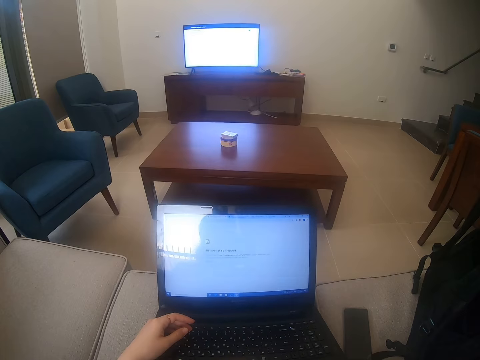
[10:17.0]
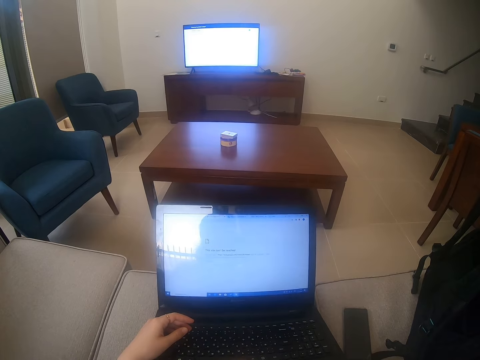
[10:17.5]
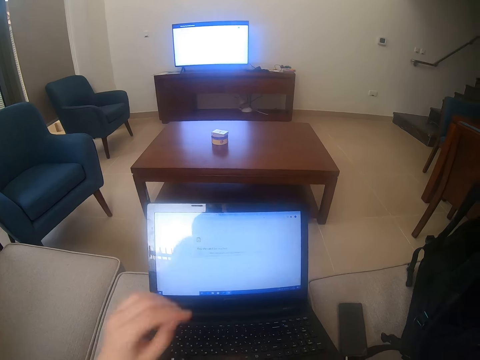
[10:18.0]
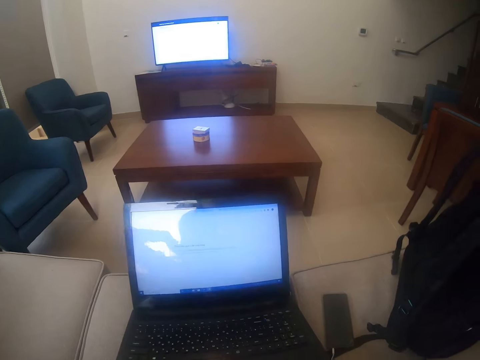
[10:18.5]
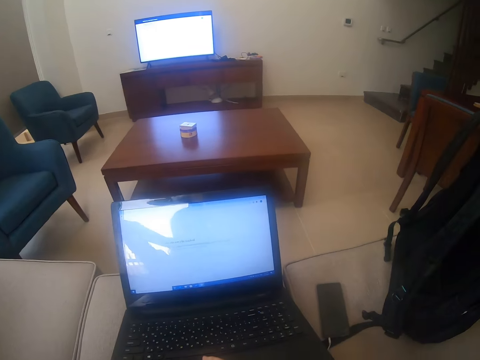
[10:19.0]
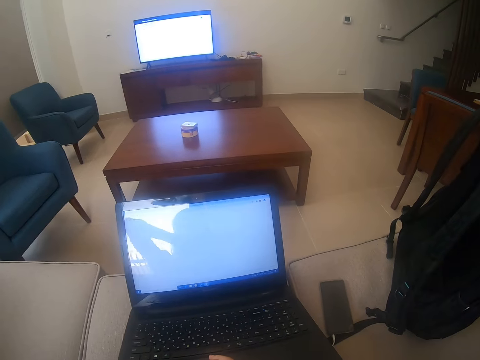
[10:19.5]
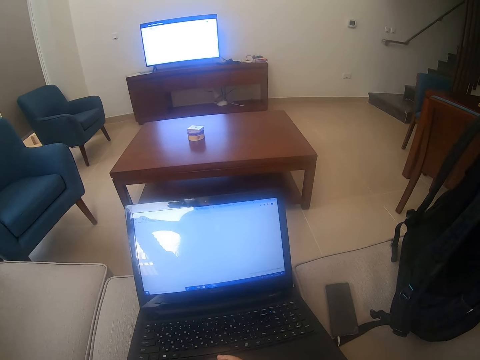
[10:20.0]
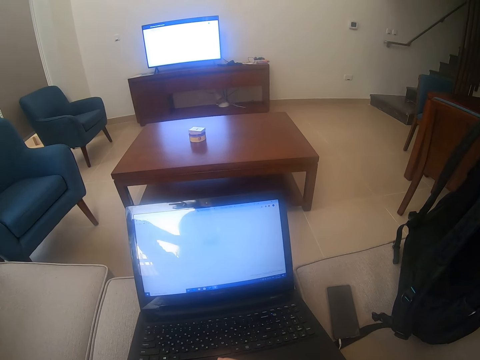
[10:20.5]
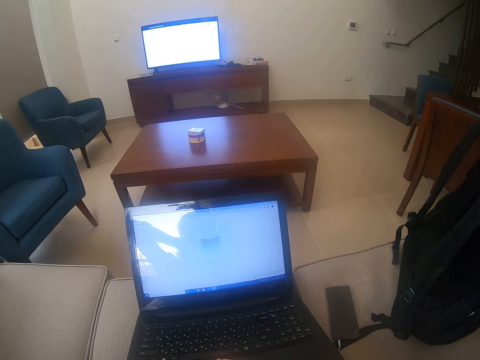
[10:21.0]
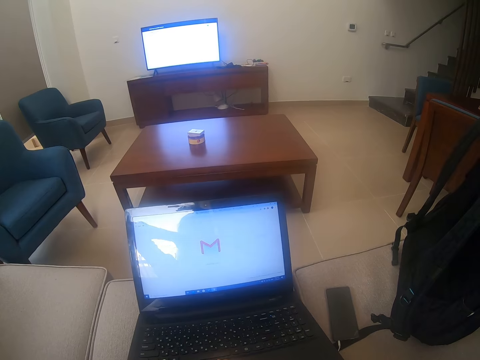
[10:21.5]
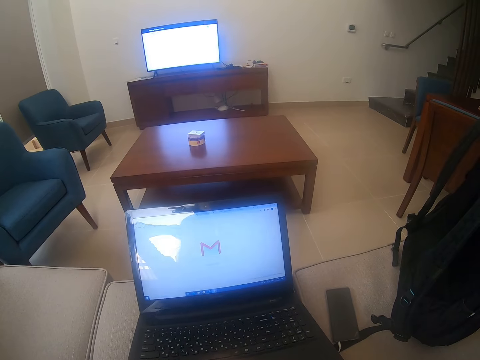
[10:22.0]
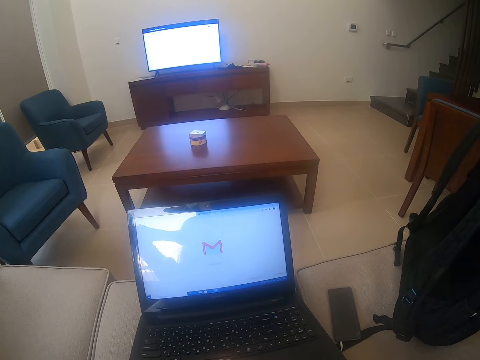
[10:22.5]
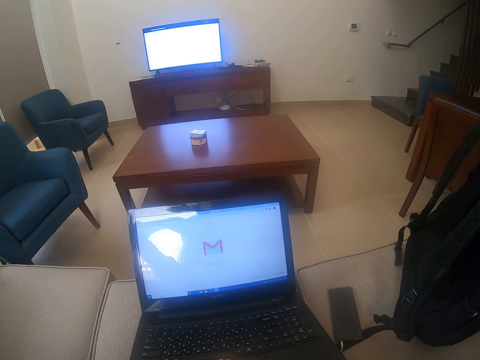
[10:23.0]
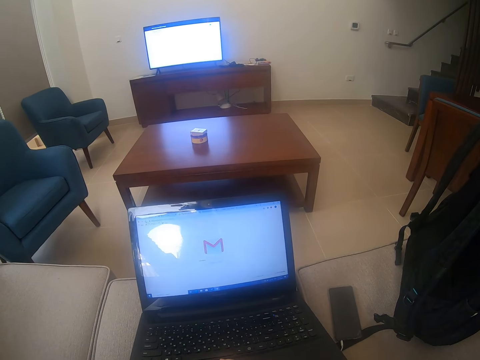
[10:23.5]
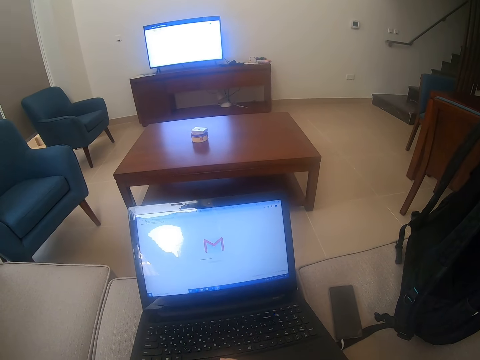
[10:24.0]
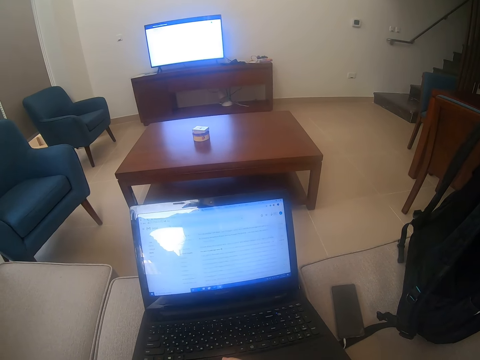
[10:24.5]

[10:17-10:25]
The camera wearer scrolls the laptop. They lift the hand. They scroll the laptop.

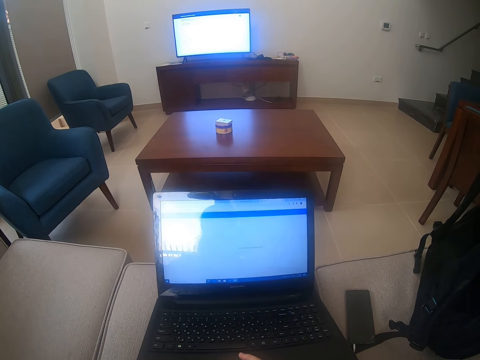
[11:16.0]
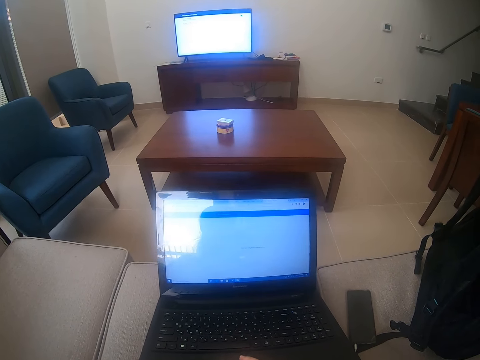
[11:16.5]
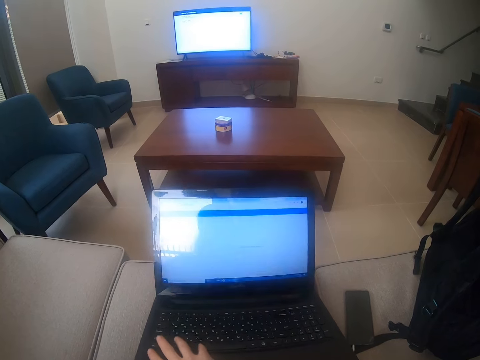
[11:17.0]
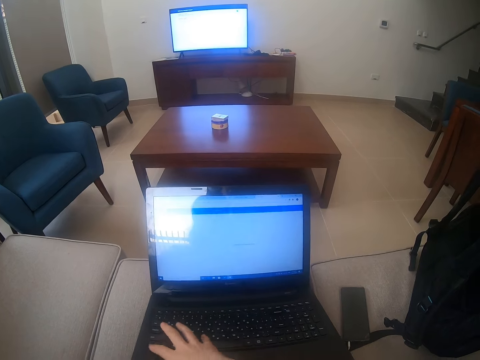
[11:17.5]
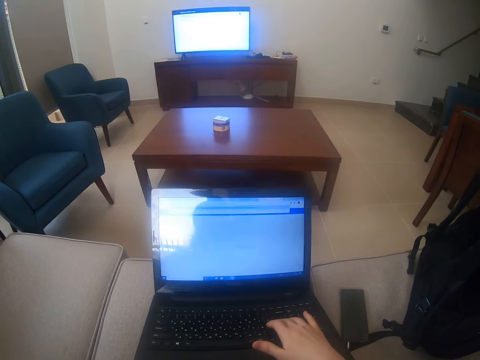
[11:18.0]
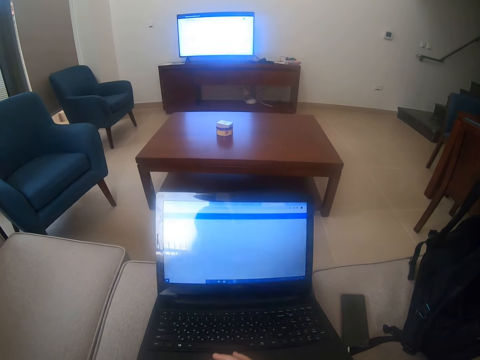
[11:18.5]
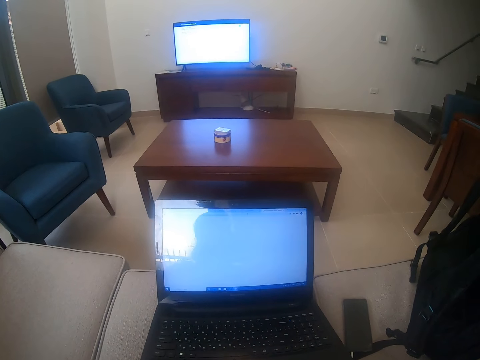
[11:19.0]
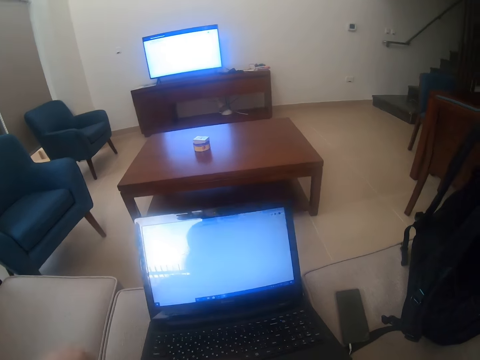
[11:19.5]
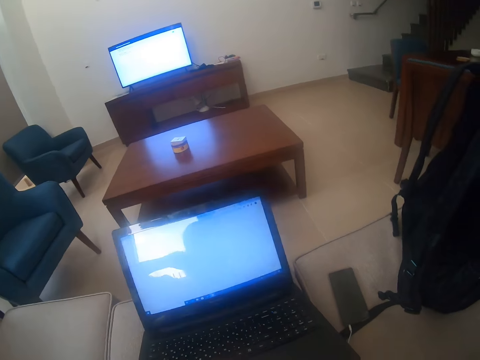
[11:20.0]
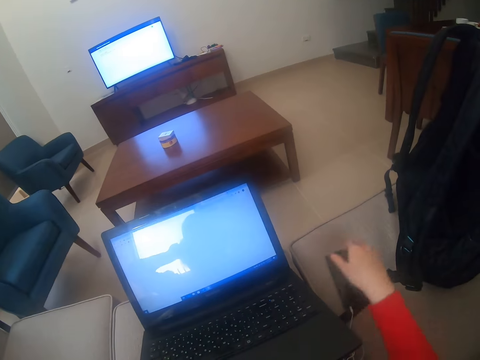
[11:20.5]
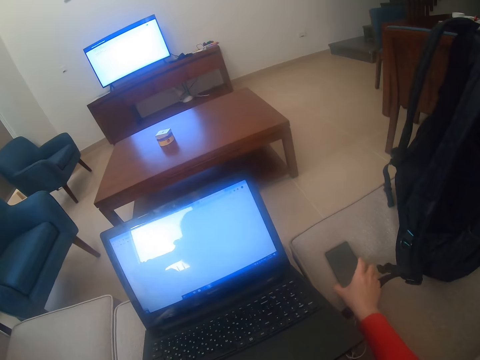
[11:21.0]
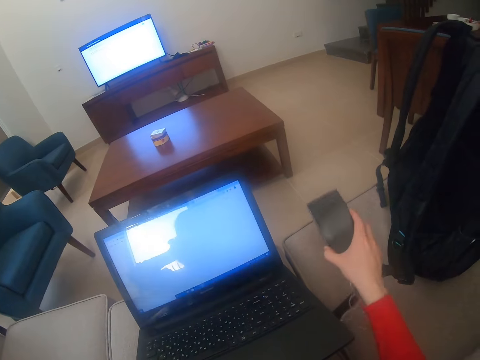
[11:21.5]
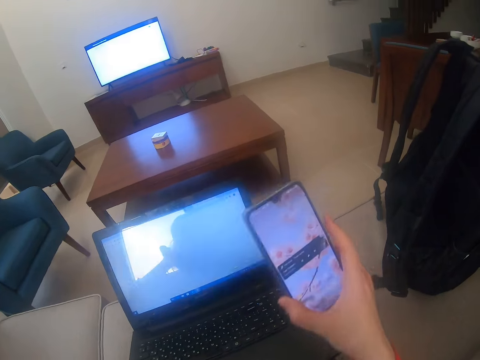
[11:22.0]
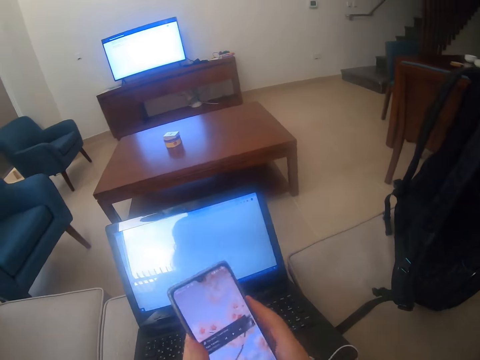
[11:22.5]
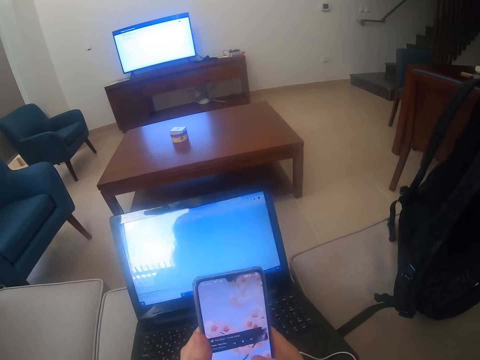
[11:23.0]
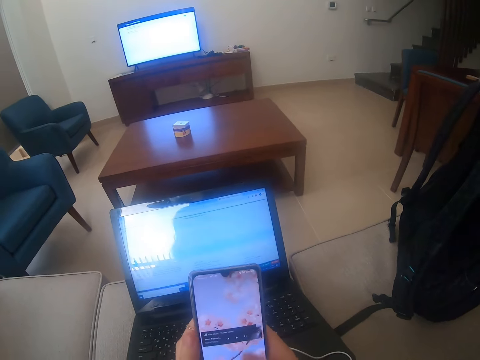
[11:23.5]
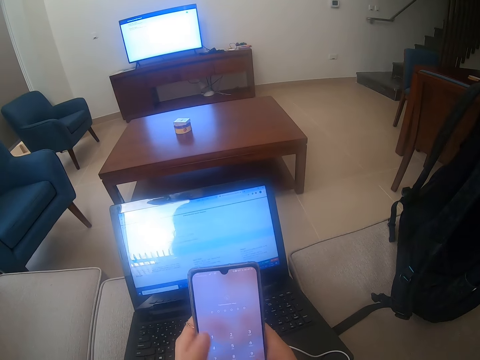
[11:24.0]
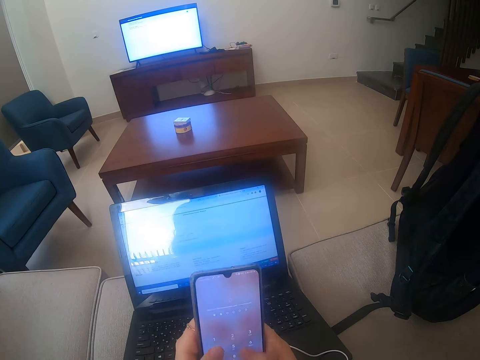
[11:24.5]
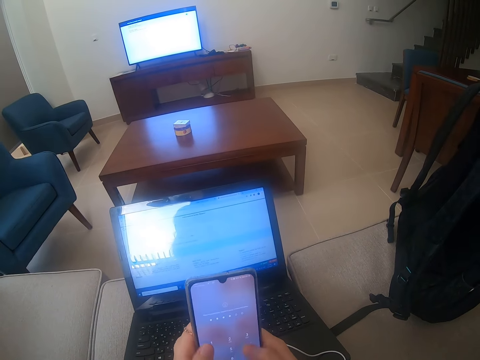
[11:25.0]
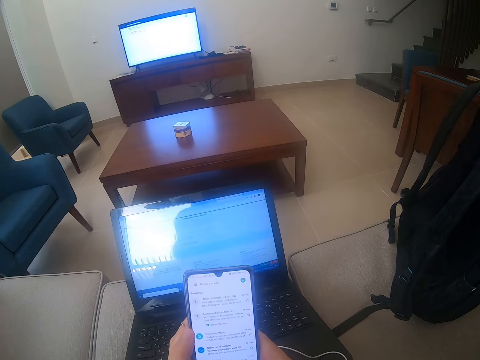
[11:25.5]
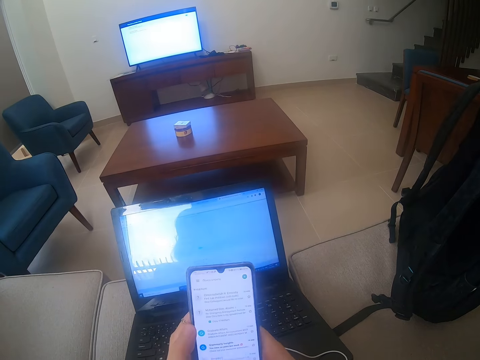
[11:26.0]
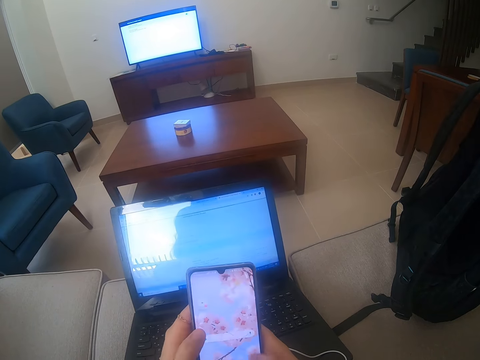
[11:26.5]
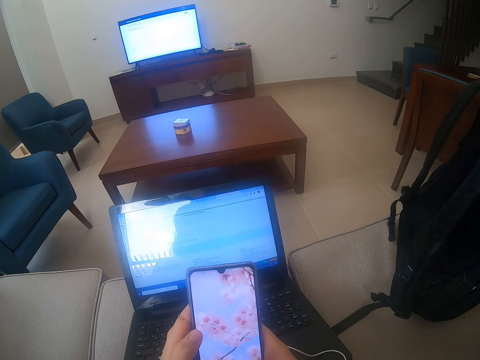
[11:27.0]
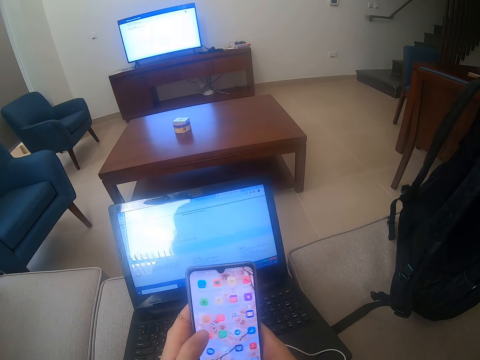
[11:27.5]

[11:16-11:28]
The camera wearer types on the laptop. They grab the phone. They dial the phone. They scroll the phone.

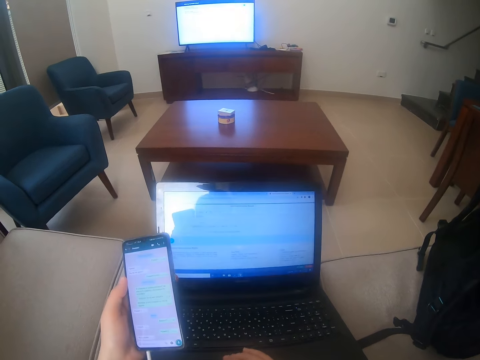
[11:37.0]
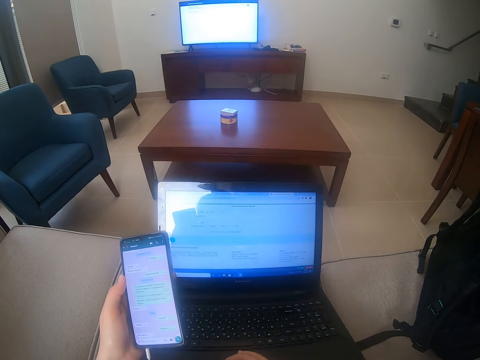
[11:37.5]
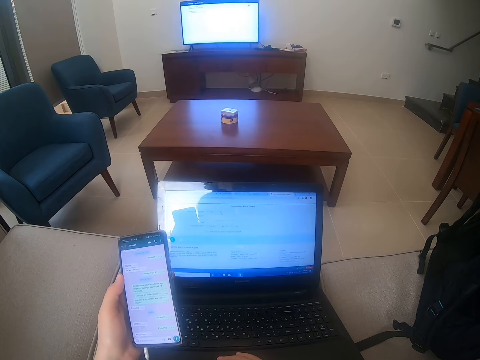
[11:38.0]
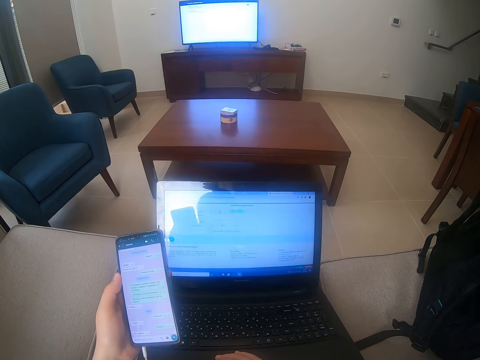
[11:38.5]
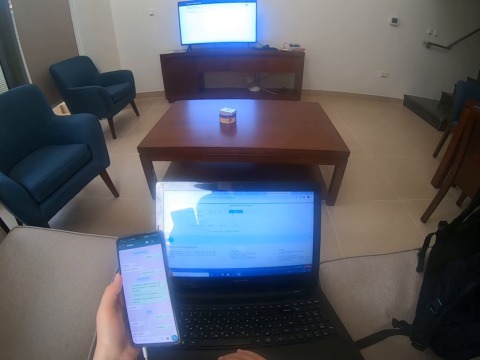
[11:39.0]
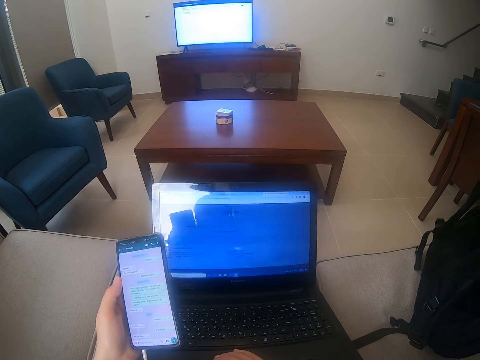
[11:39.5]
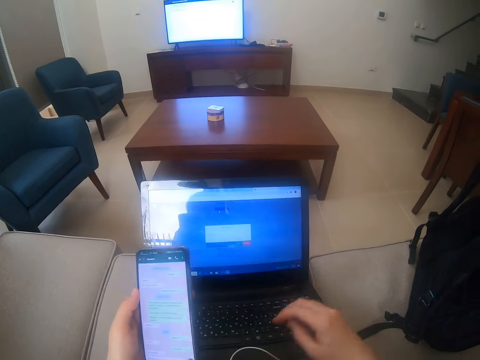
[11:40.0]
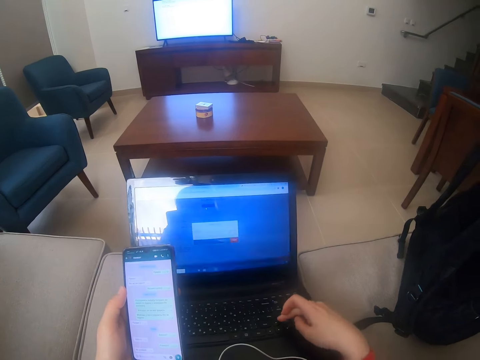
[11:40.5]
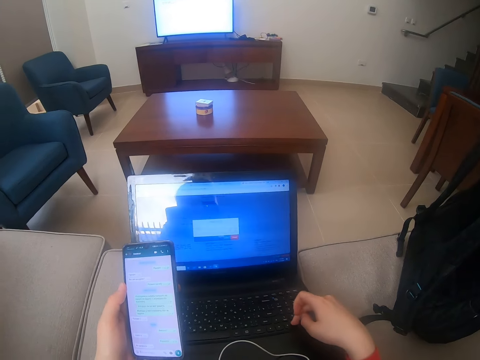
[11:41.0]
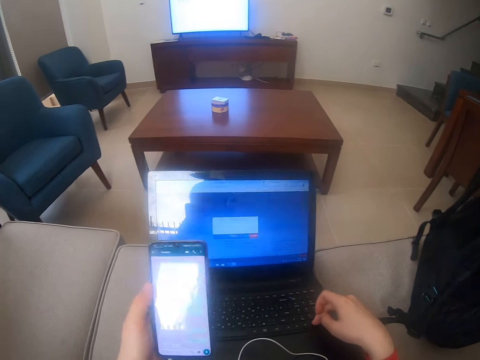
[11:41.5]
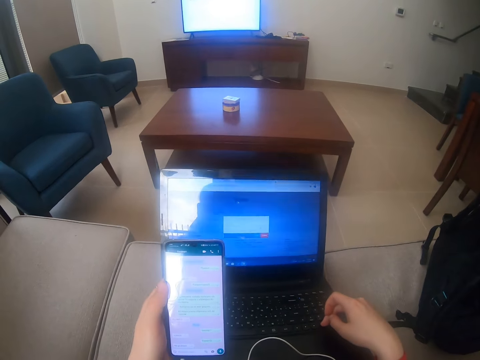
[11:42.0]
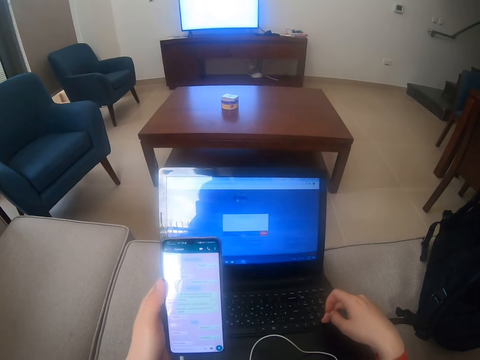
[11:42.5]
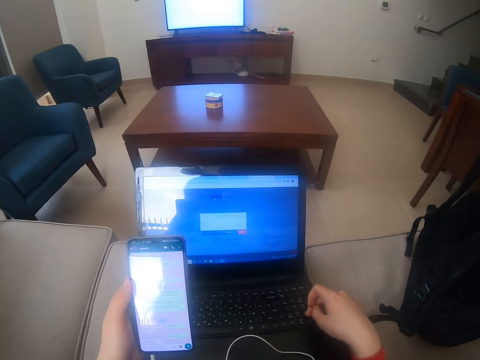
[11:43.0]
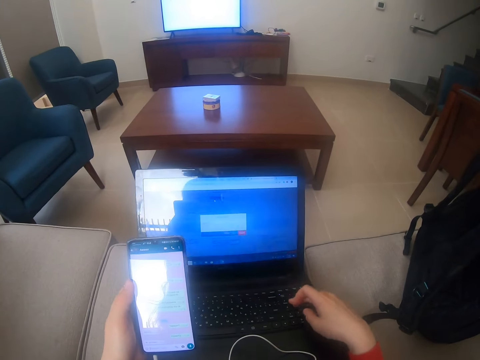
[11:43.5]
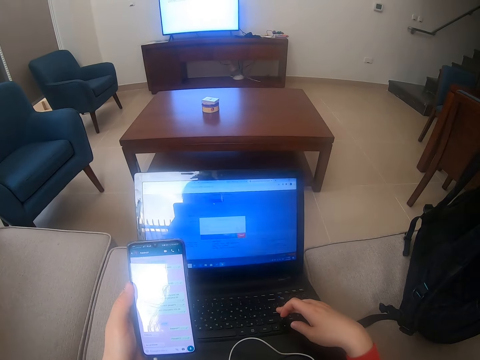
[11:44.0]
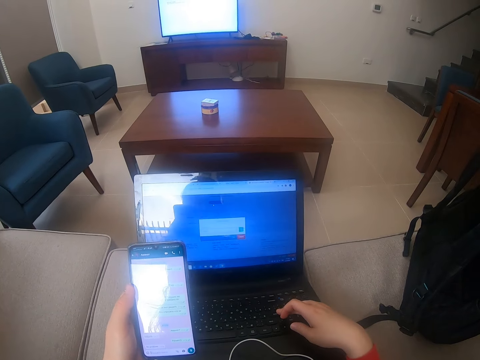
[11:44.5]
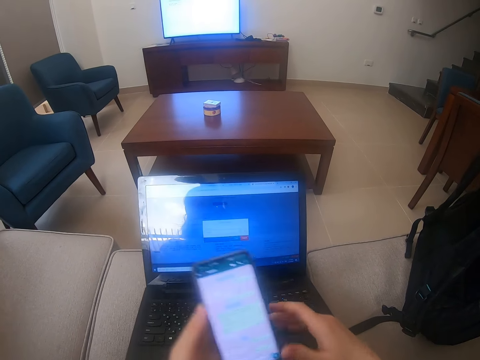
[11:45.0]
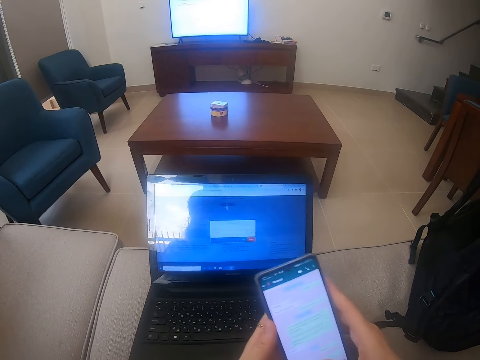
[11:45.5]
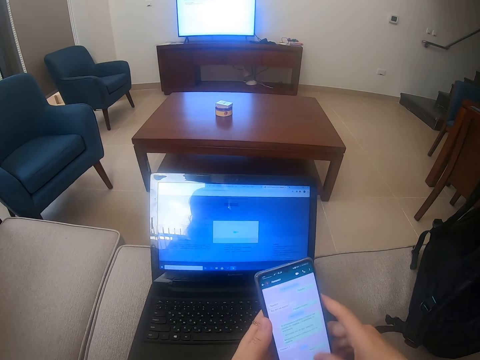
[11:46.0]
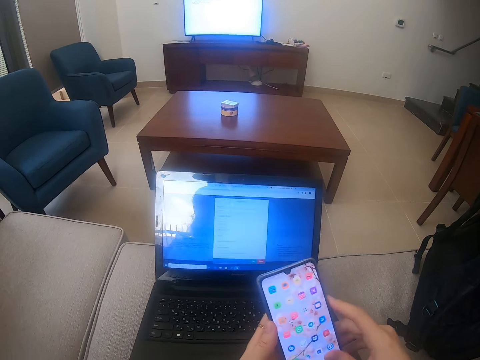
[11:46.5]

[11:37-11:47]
The camera wearer types on the laptop. They use the laptop. They dial the phone.
